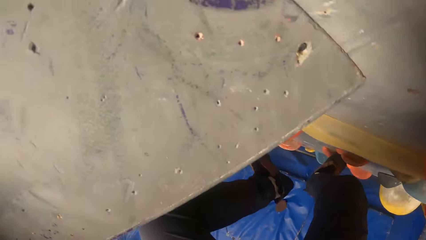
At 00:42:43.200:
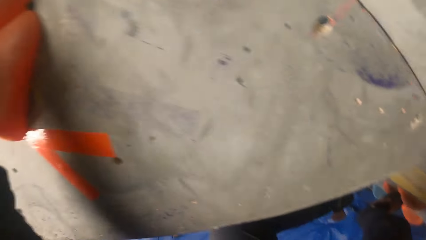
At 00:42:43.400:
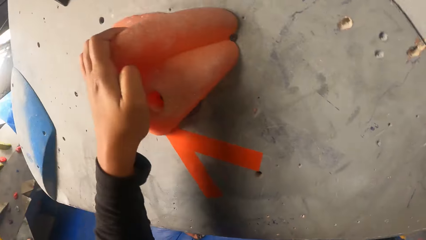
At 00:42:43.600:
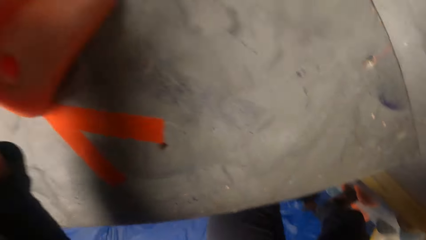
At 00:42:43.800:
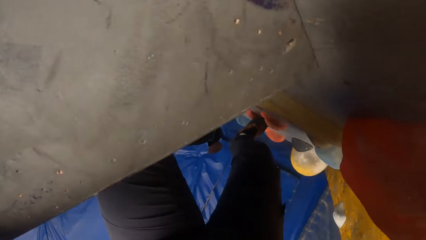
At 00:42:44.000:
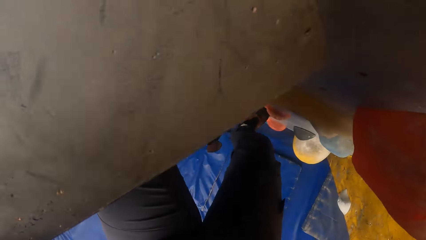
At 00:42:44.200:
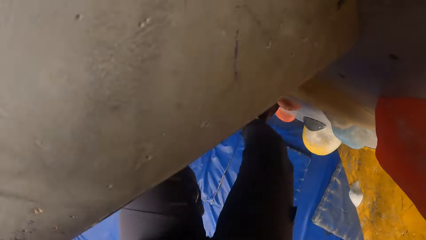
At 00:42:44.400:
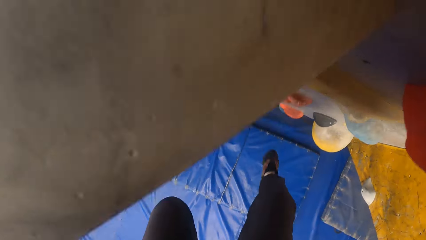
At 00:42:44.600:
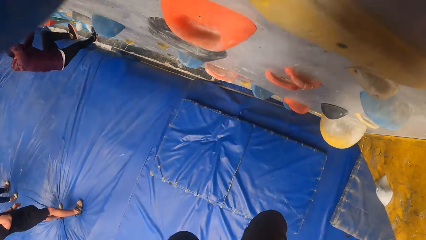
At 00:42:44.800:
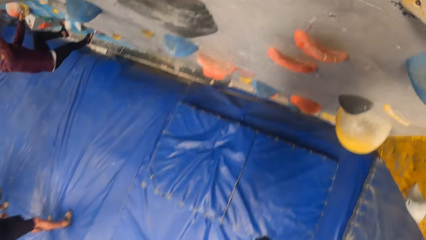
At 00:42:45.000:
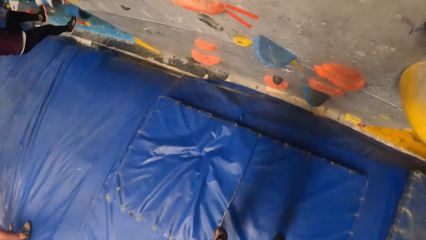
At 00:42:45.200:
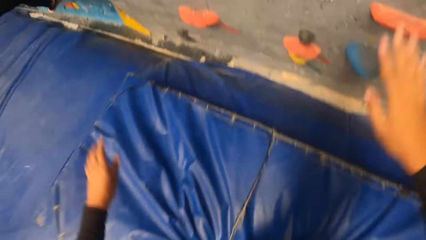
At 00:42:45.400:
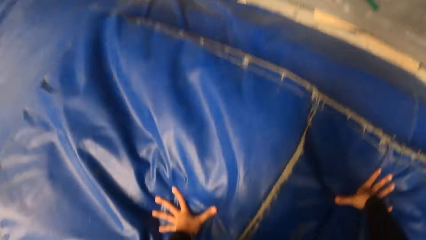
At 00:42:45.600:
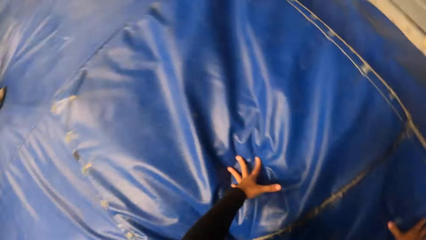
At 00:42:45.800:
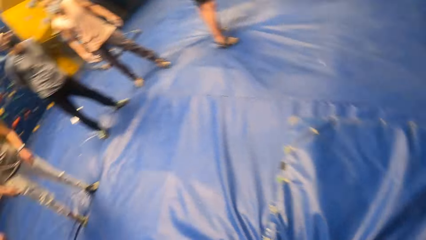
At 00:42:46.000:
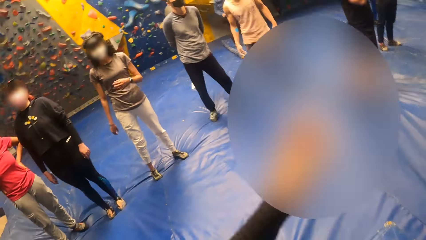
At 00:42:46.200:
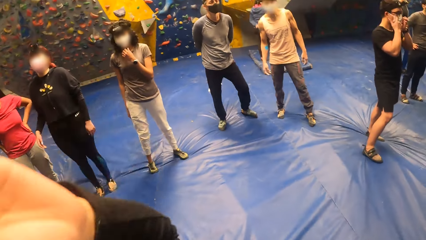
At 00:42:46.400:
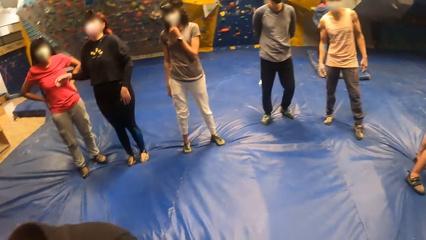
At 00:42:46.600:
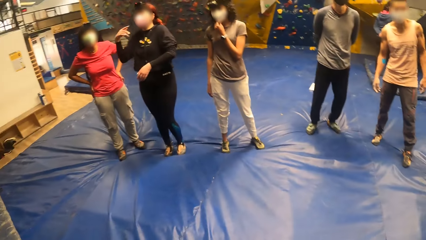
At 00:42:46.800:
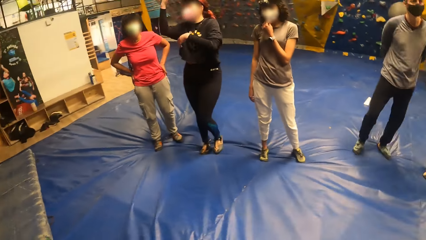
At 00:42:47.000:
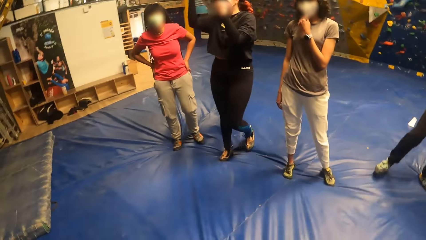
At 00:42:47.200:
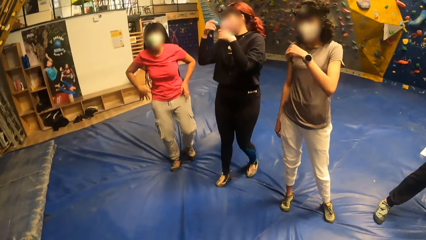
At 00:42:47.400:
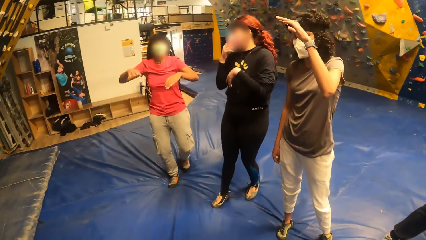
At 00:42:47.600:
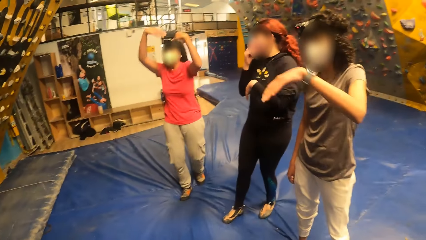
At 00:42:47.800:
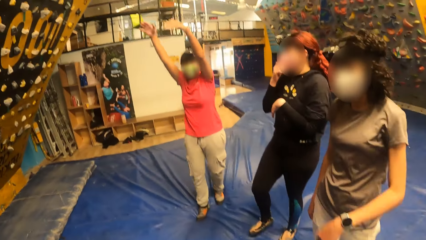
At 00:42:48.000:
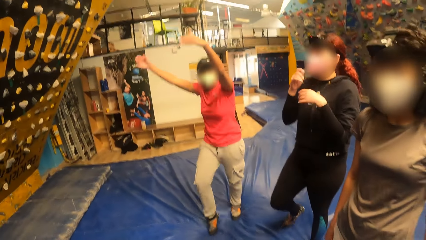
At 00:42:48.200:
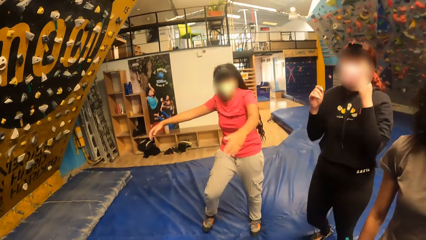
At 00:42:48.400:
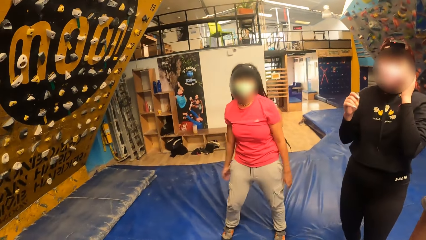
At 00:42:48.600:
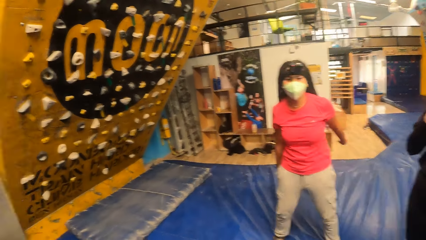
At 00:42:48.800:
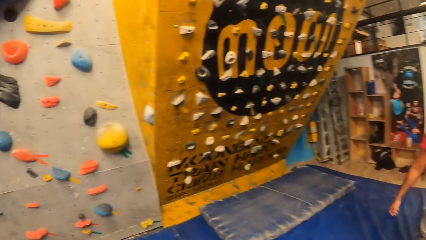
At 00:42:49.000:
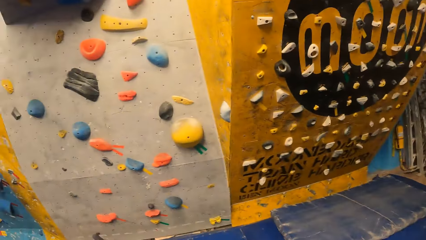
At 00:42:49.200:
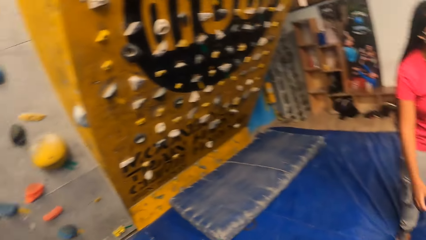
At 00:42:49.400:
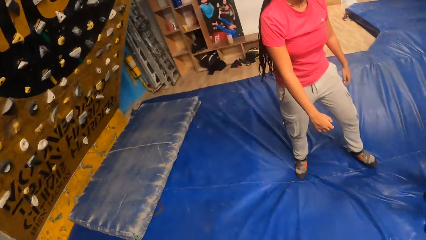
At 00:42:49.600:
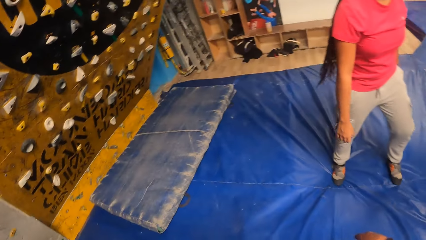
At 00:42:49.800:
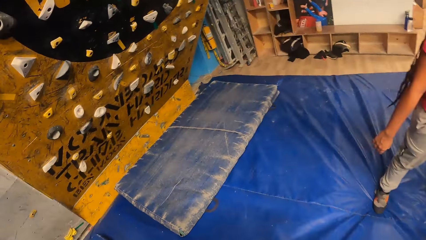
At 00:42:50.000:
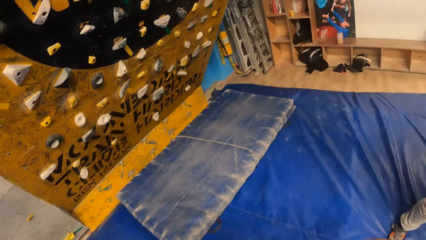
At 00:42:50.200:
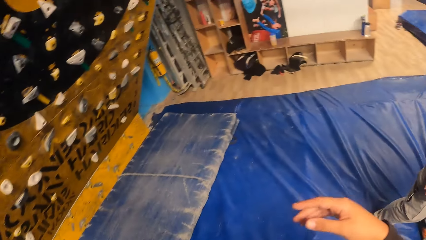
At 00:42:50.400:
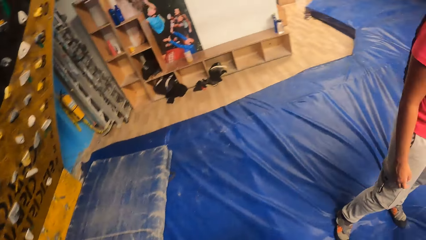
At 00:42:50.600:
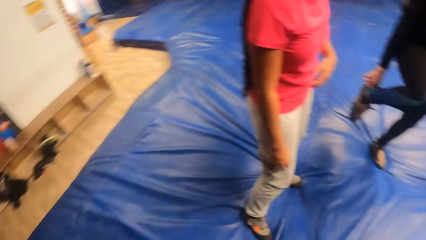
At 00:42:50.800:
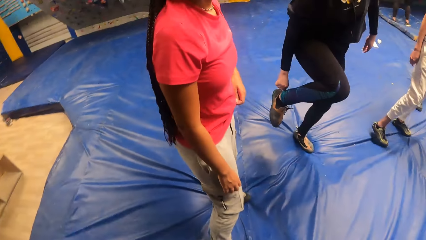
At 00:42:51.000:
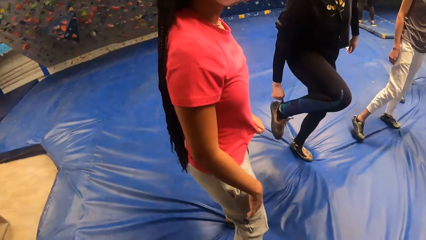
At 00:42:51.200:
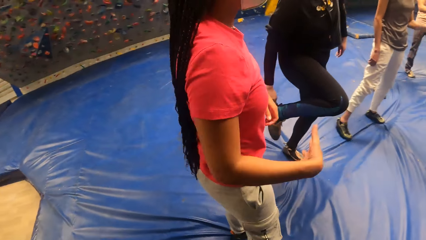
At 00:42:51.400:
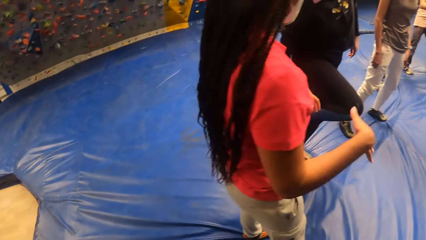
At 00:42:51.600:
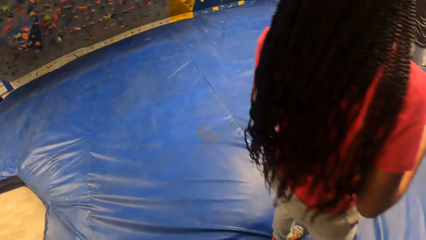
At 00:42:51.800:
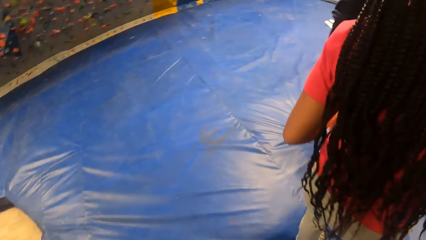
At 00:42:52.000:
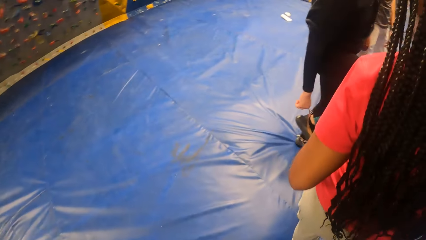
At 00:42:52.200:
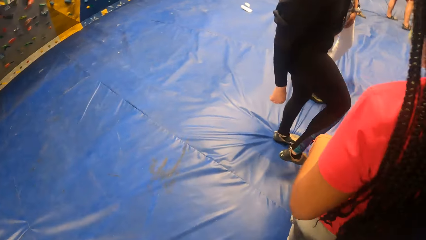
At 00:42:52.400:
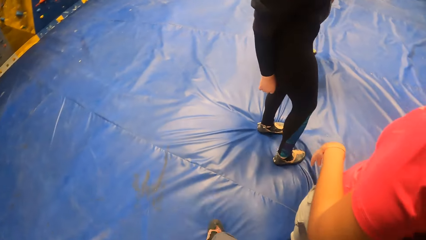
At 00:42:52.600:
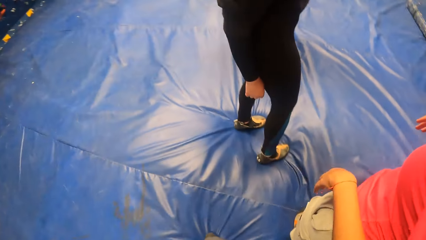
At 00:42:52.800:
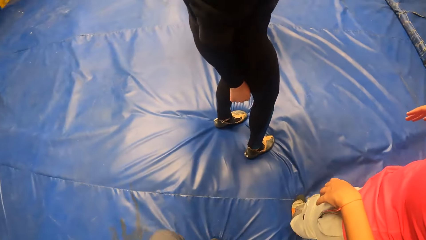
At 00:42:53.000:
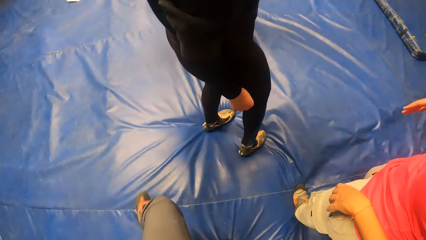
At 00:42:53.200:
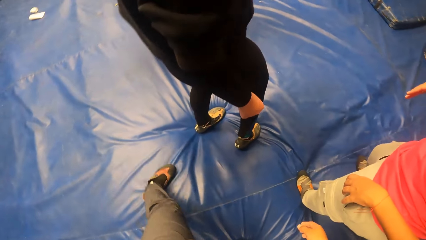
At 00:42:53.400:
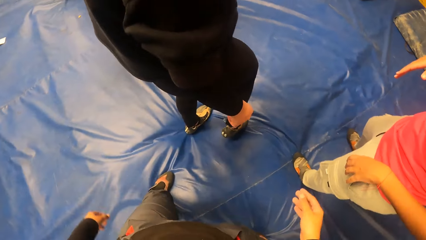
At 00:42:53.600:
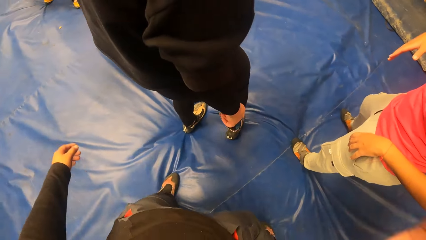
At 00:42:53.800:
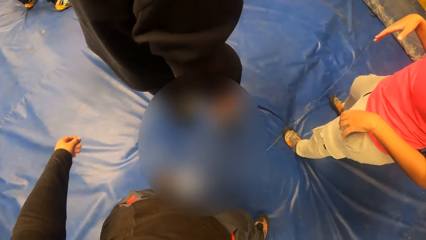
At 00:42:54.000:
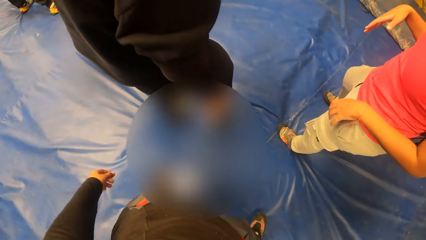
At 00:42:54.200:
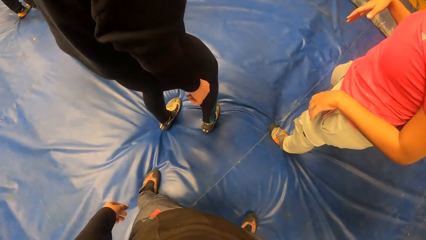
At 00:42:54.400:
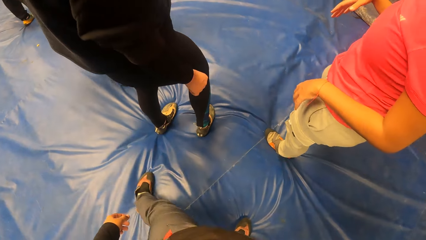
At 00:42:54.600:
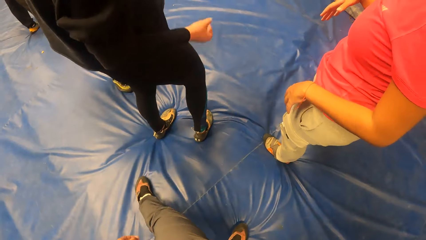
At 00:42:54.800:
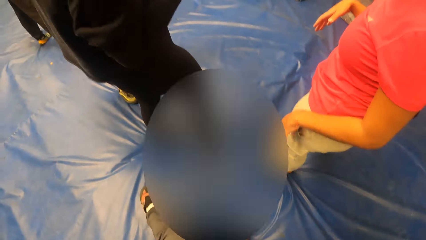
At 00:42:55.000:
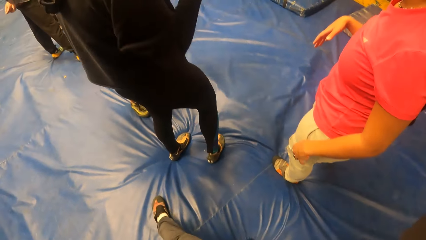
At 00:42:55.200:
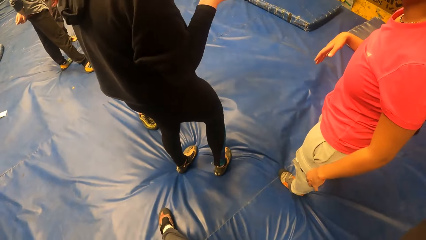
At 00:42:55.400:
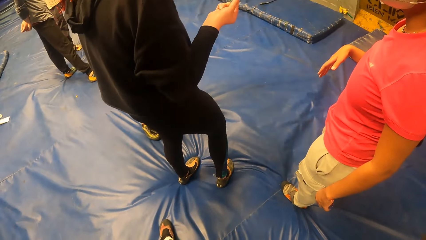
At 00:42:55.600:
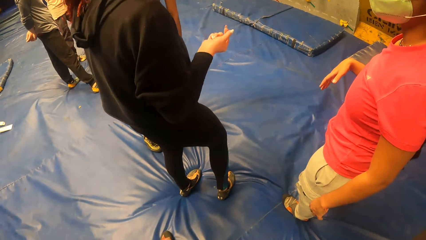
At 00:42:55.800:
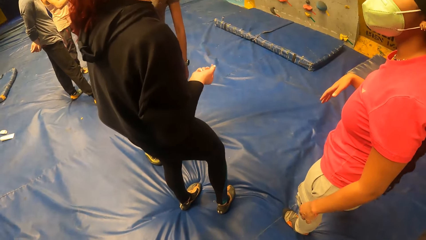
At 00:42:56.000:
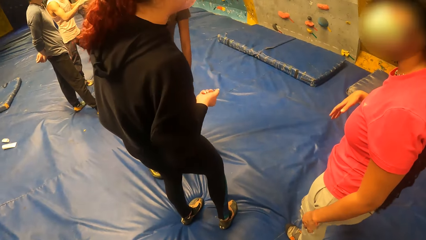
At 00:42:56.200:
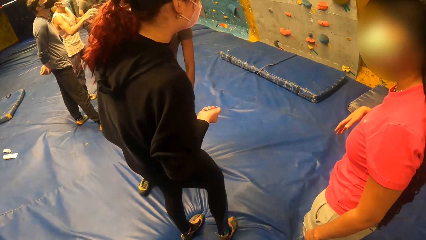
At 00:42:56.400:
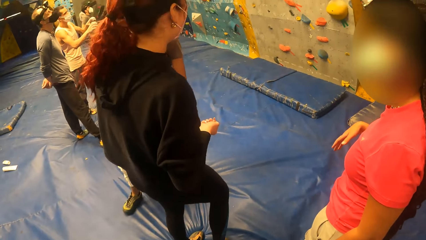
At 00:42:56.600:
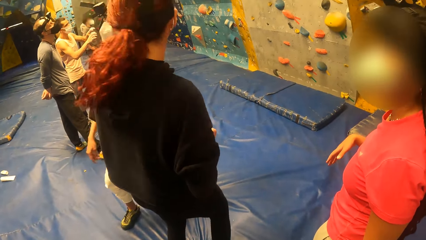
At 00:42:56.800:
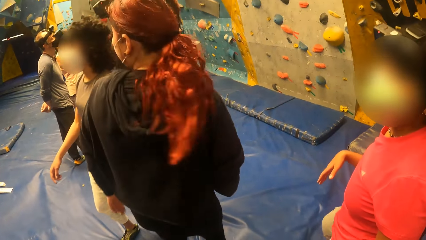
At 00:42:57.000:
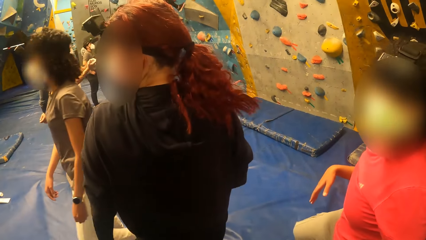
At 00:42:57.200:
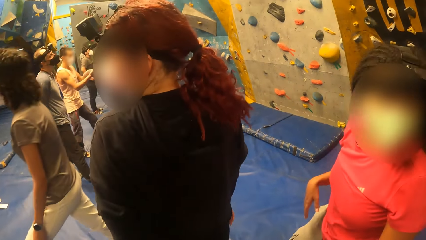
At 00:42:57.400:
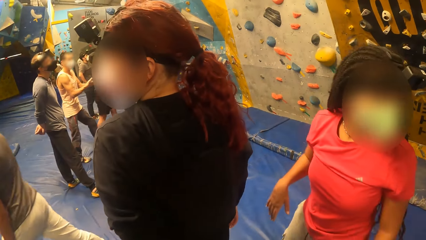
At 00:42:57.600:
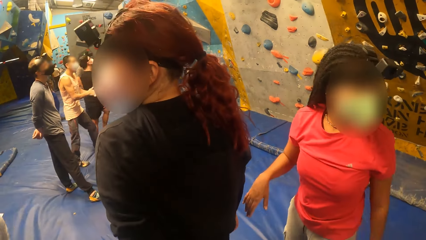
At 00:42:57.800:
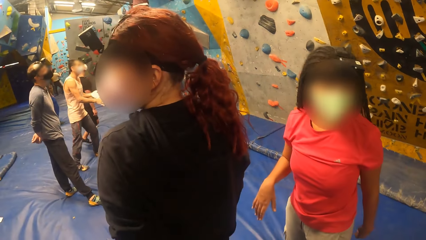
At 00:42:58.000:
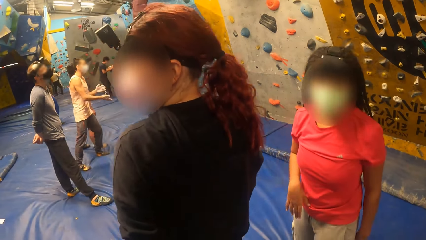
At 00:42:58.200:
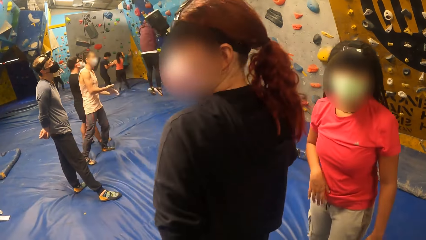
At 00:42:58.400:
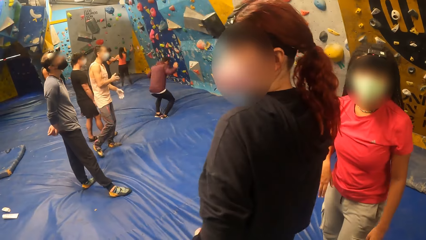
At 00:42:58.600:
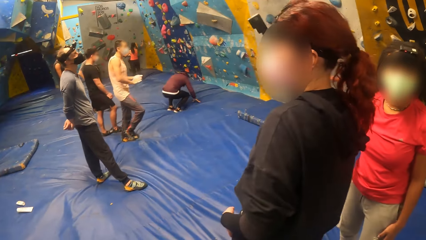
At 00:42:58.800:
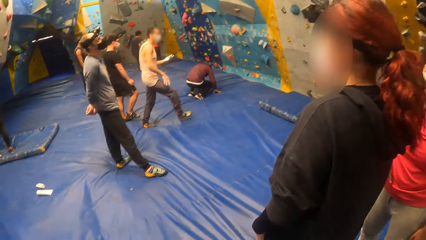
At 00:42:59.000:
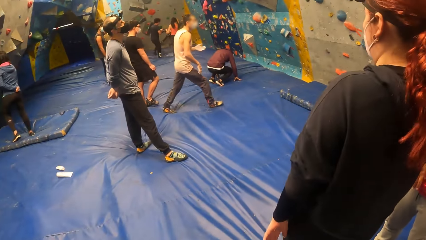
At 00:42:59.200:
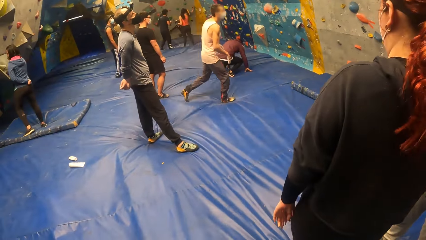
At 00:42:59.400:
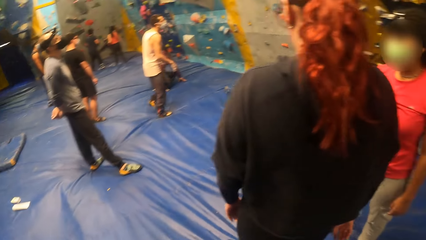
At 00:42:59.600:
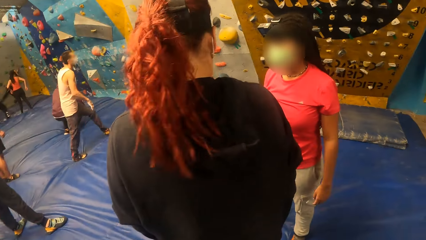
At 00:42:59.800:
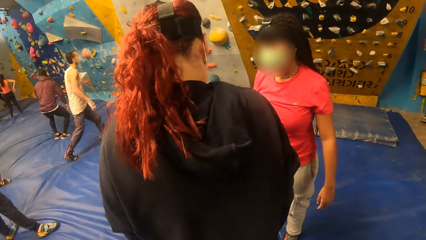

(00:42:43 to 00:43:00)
The camera wearer jumps down from the wall. They climb down the Revit climbing wall. A woman interacts with the camera wearer. Another woman interacts with the camera wearer. The camera wearer walks around the room.
